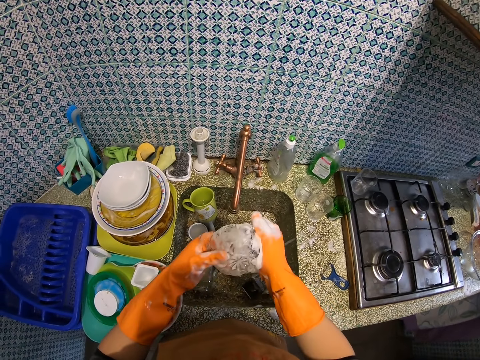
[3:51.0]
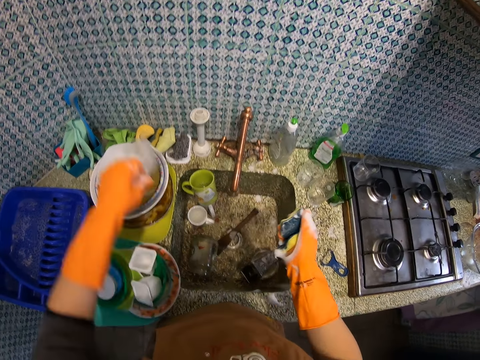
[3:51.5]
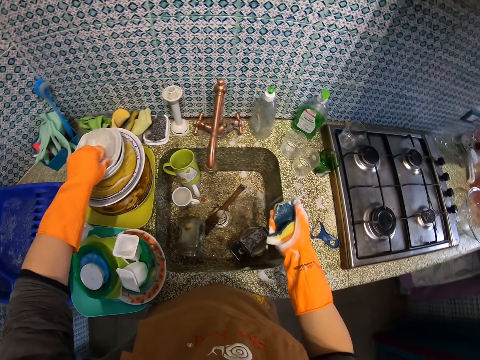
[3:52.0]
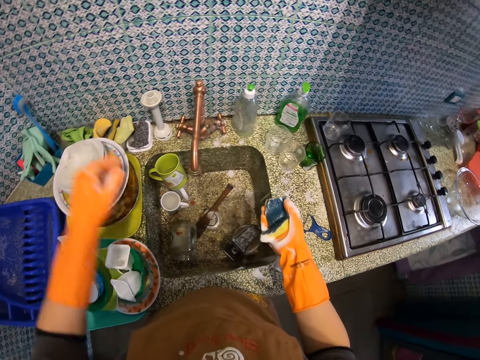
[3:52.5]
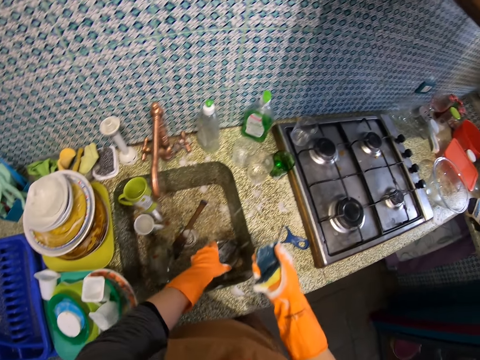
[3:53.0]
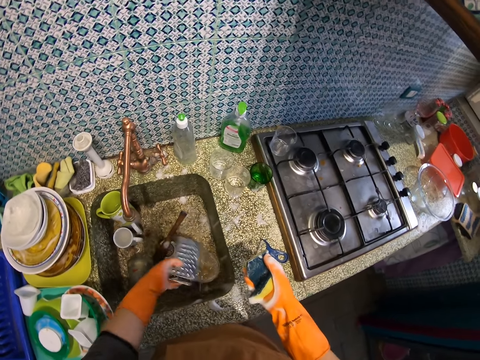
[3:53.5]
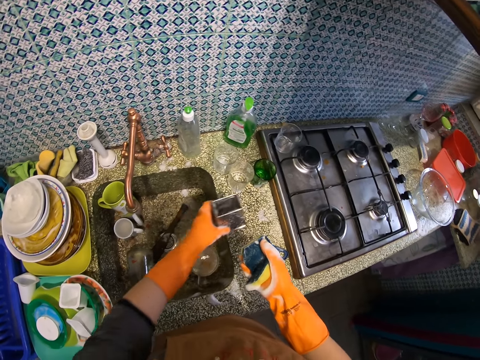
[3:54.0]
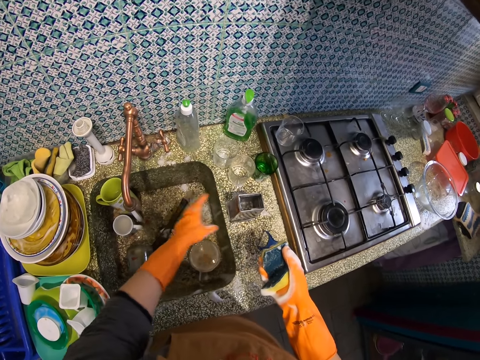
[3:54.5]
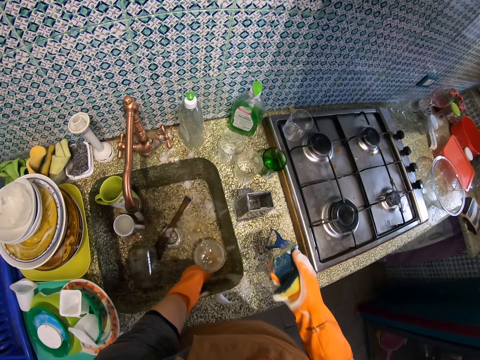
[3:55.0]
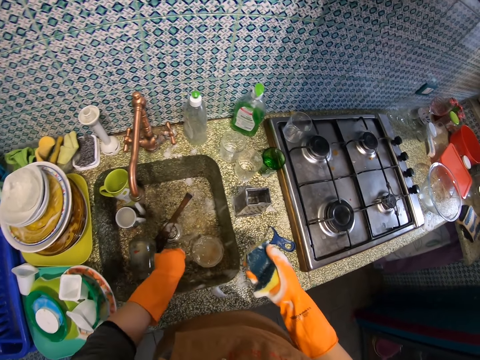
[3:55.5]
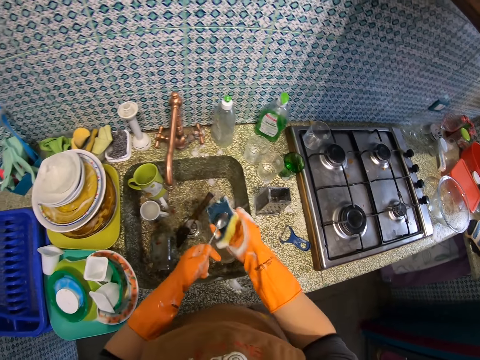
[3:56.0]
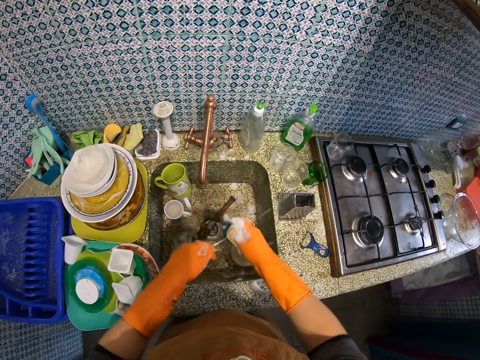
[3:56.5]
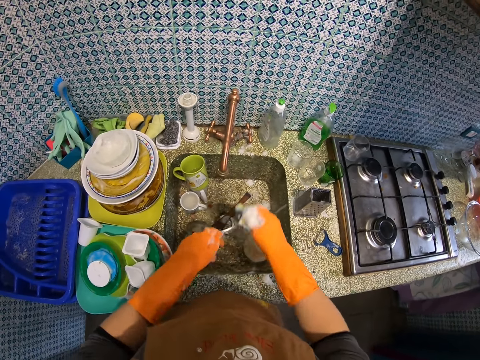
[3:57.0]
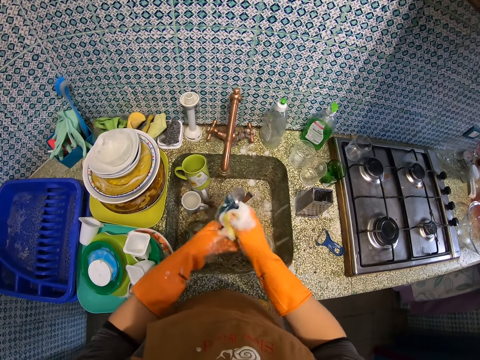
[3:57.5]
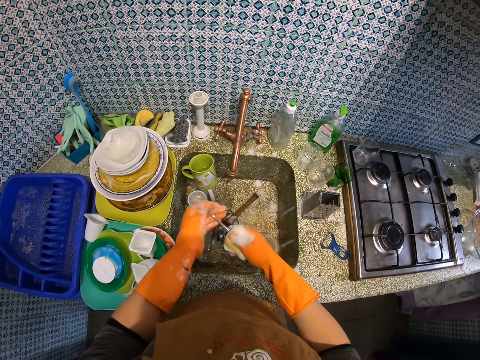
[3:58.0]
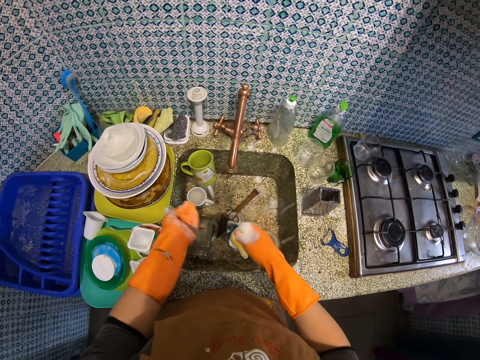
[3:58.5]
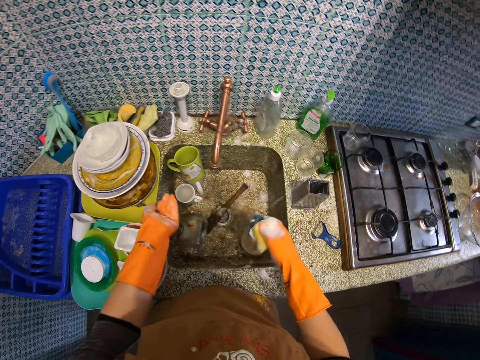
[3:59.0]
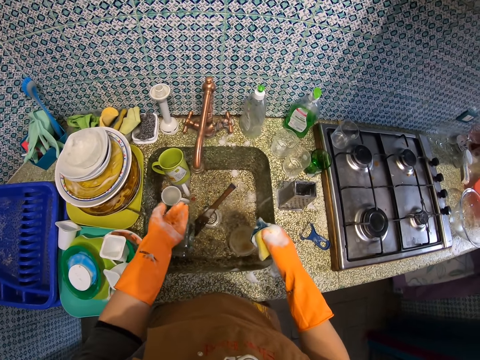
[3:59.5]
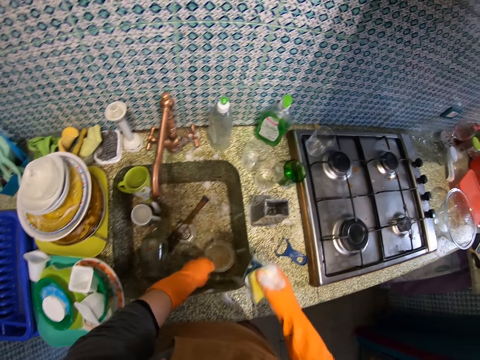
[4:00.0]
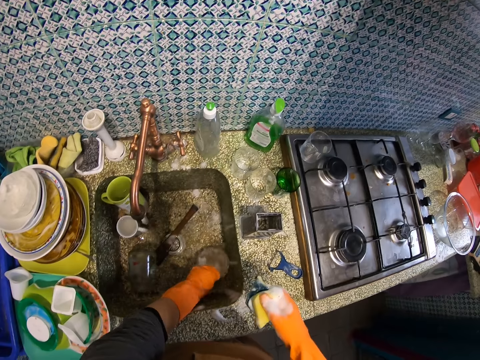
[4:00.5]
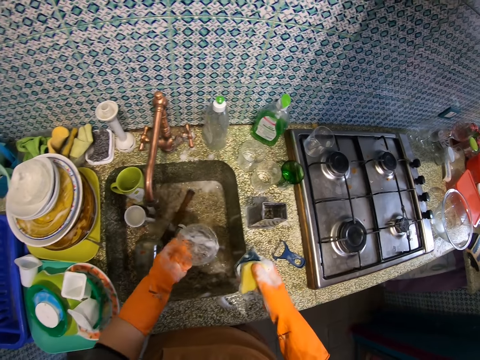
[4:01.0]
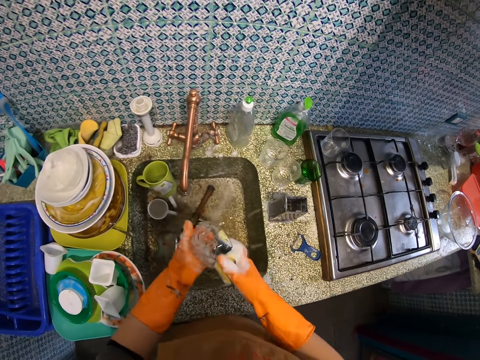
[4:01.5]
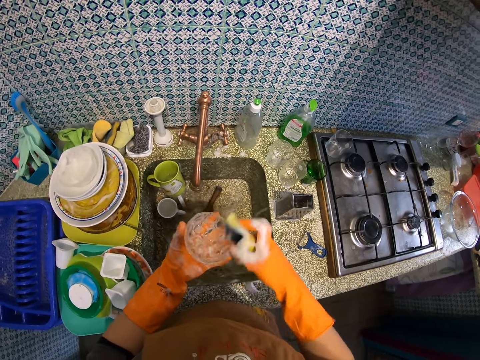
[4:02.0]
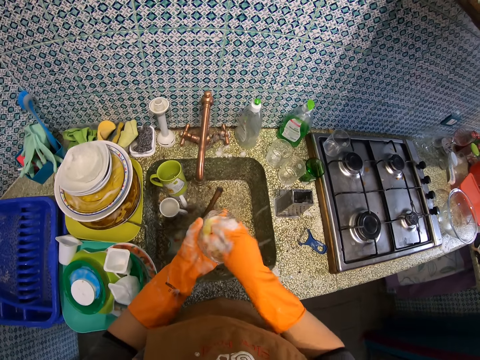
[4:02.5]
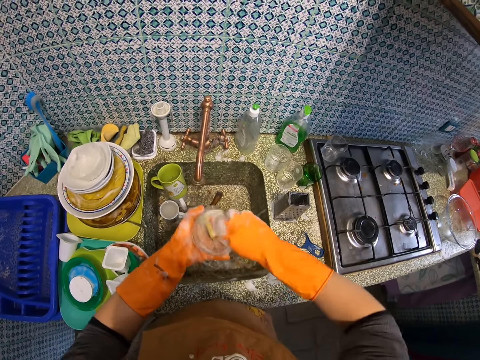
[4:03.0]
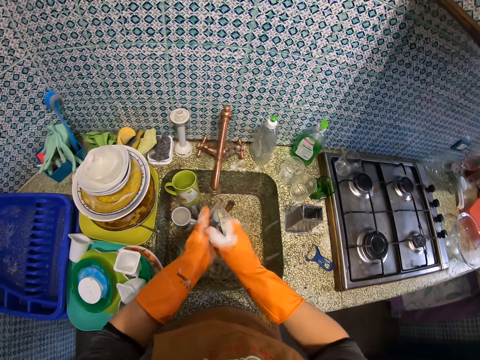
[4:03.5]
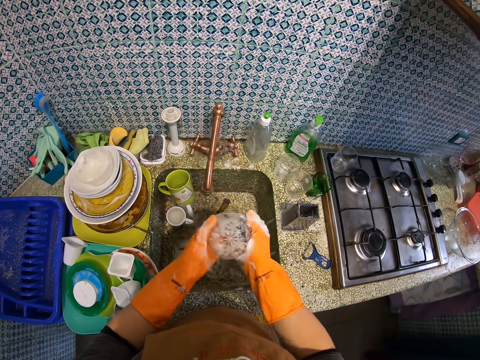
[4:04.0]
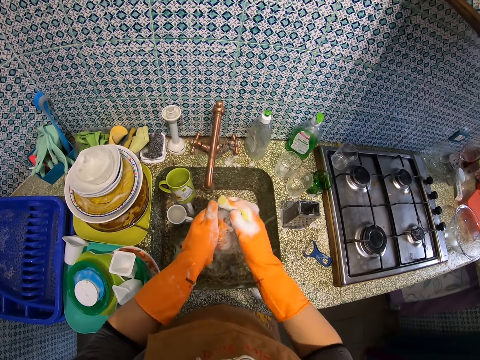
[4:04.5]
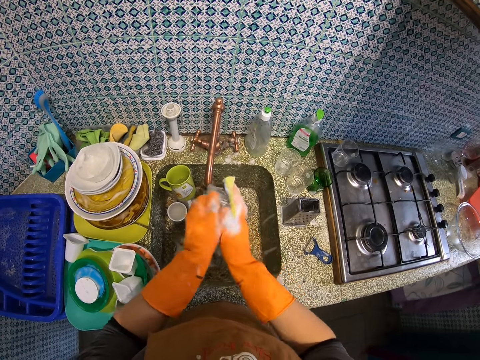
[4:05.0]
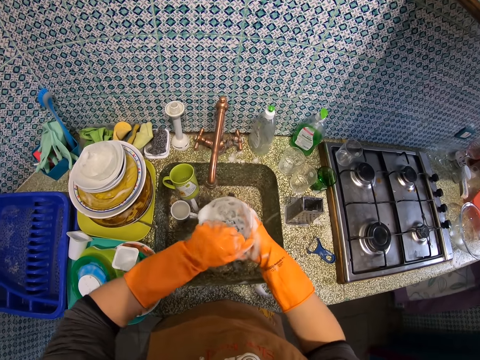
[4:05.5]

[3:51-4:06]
The camera wearer drops the dish on another dish on the sink. They pick up the grater in the sink and place the grater on the sink table. They pick up the spoon in the sink. They wash the spoon with a dish washing sponge. They drop the spoon on the dish on the sink. They pick up a dish in the sink. They wash the dish with the dish washing sponge.

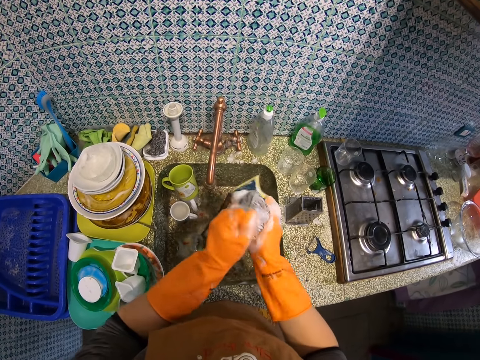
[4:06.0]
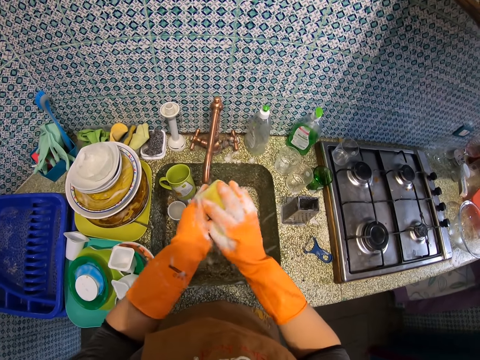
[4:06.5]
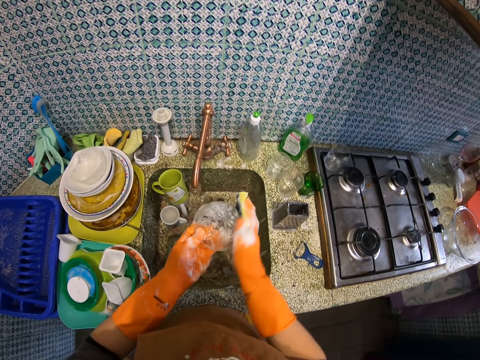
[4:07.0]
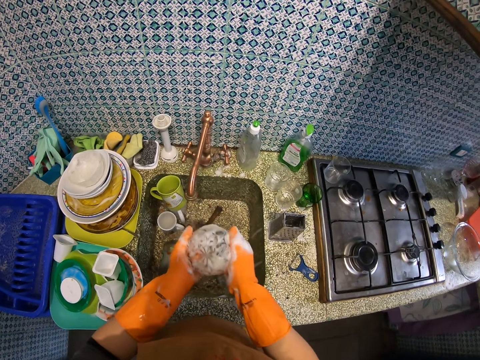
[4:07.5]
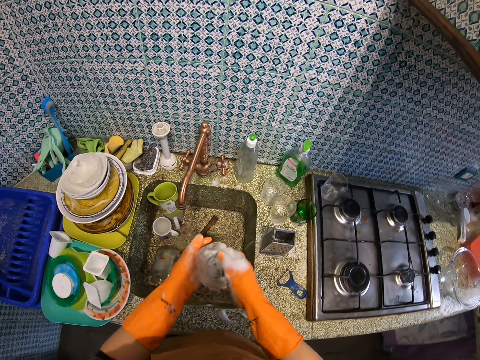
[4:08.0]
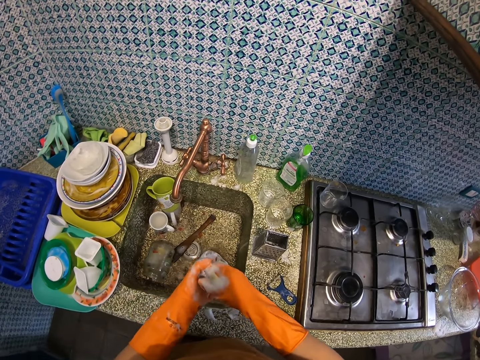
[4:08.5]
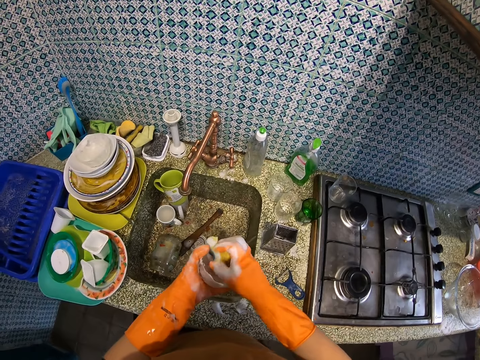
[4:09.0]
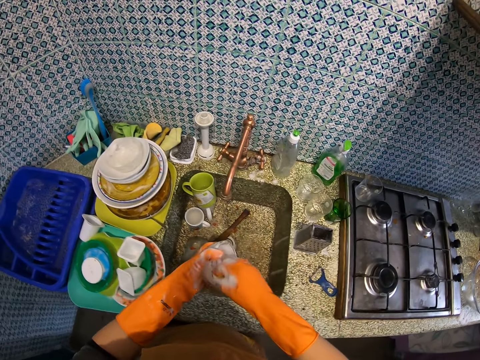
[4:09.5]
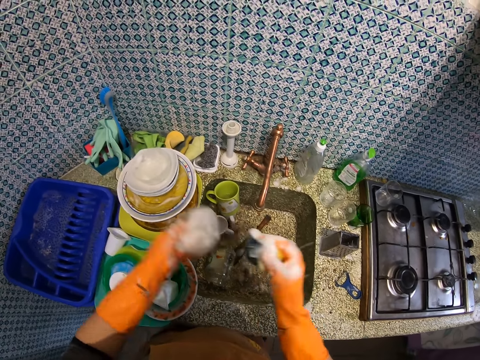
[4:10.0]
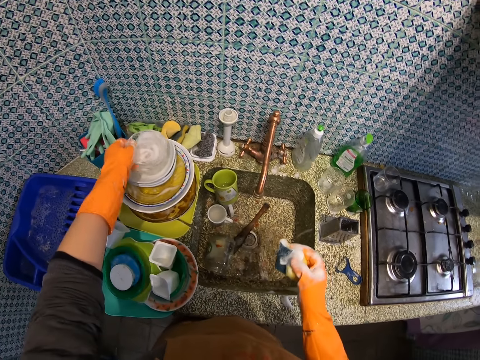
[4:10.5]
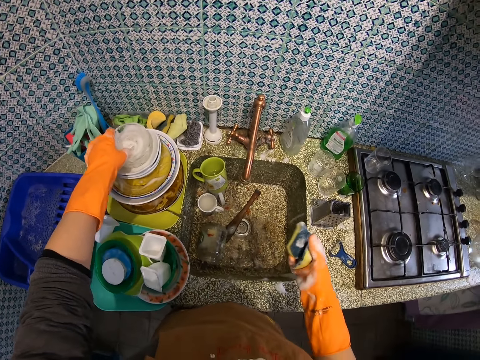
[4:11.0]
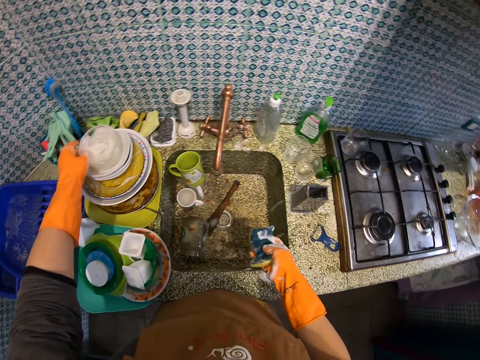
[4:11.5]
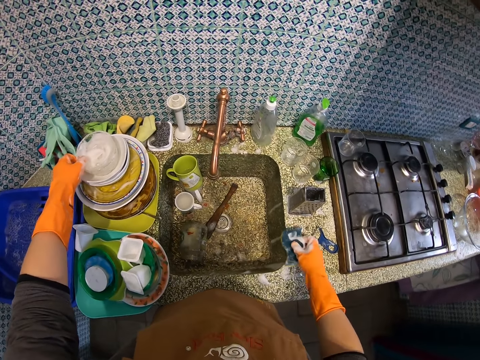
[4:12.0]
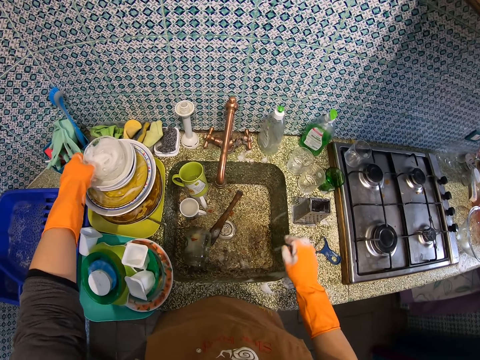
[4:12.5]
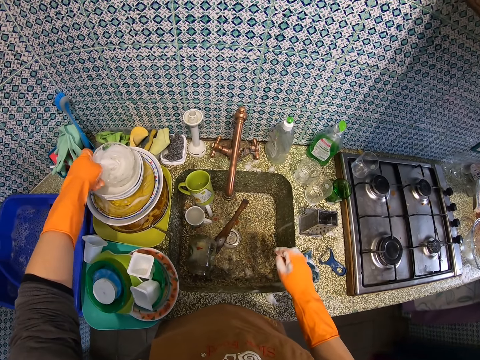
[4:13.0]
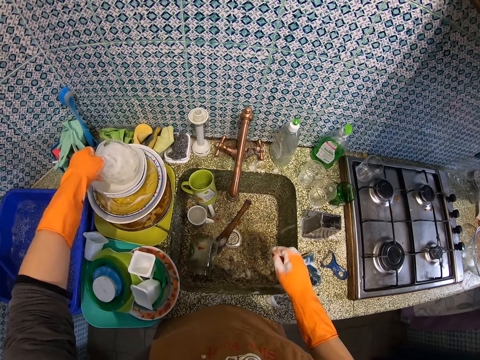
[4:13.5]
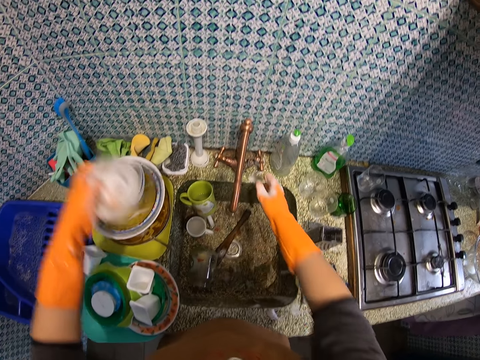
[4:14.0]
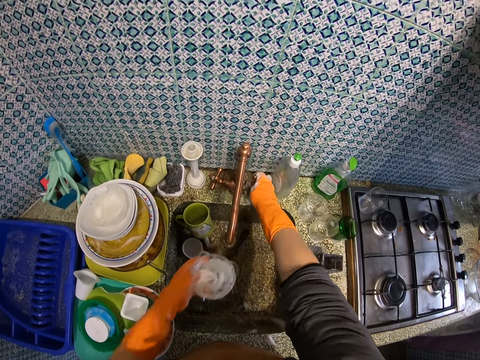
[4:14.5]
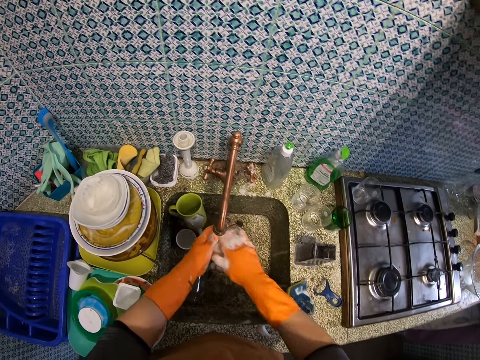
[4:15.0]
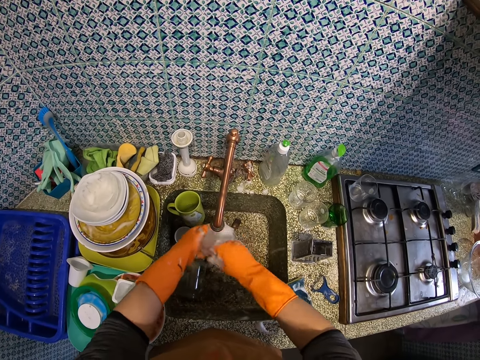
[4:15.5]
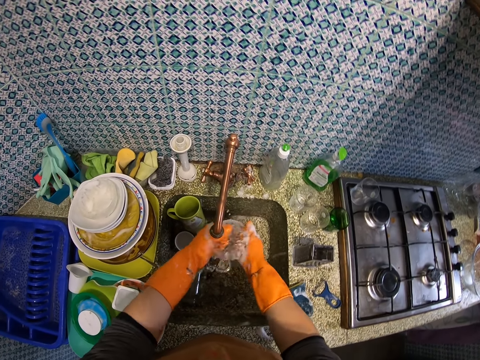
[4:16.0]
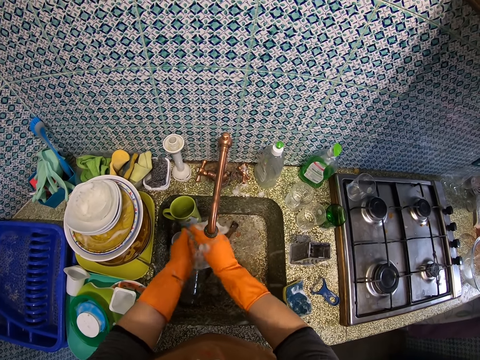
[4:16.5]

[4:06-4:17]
The camera wearer drops the dish or bowl on another dish on the sink. They hold the bowl. They place the sponge on the sink table. They pick up the dish on the other dishes on the sink. They open the tap. They rinse the dish.
